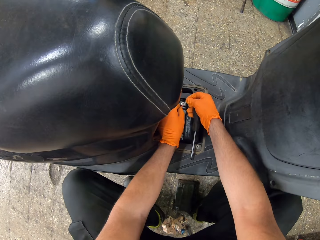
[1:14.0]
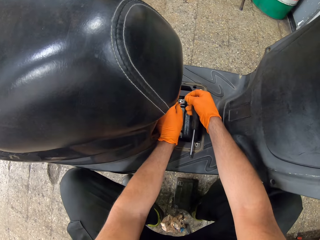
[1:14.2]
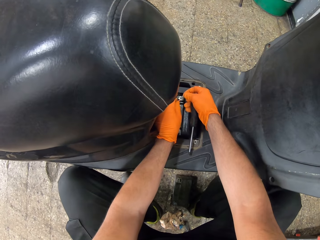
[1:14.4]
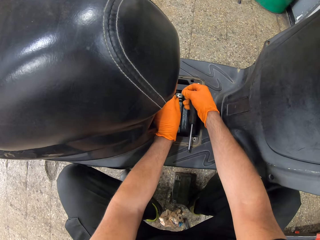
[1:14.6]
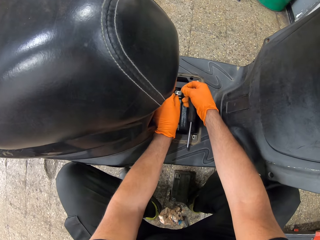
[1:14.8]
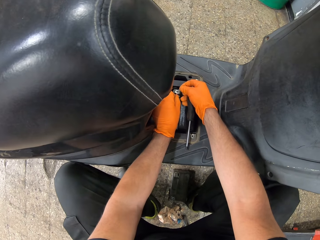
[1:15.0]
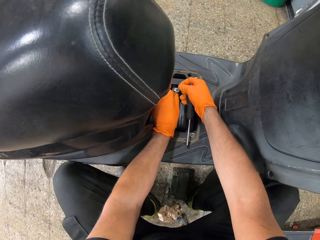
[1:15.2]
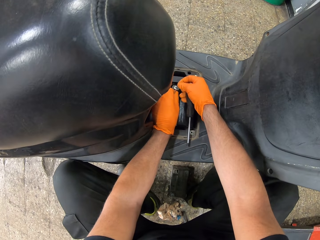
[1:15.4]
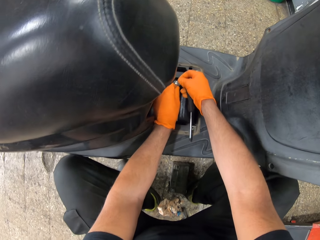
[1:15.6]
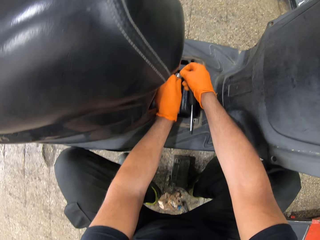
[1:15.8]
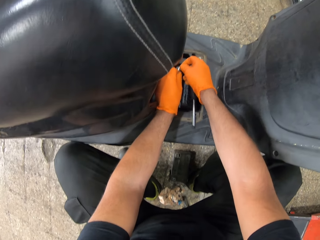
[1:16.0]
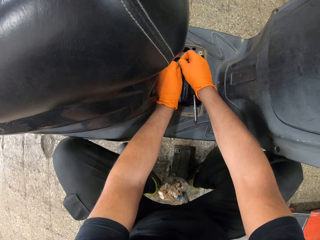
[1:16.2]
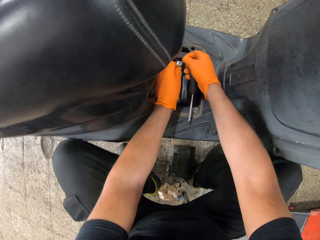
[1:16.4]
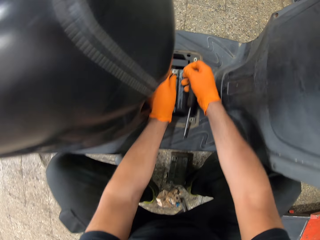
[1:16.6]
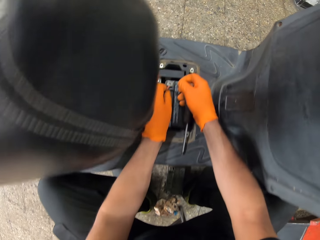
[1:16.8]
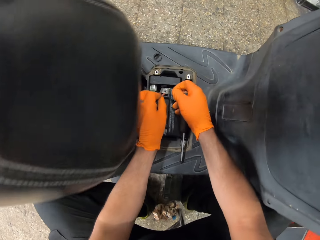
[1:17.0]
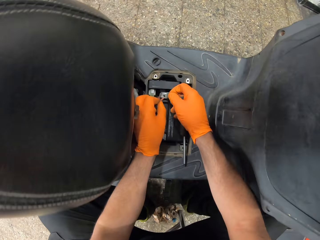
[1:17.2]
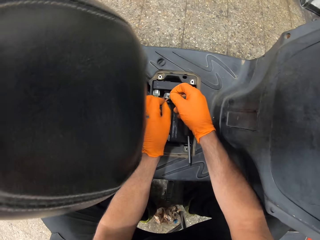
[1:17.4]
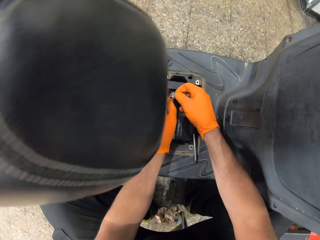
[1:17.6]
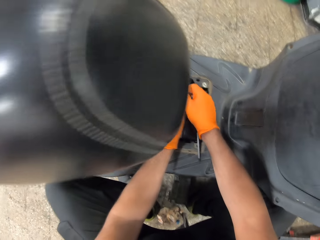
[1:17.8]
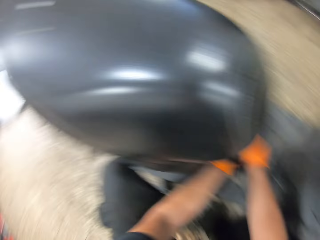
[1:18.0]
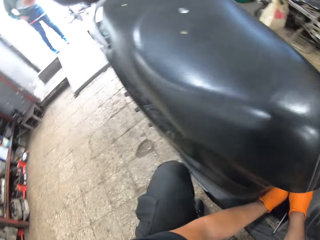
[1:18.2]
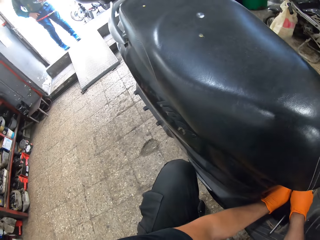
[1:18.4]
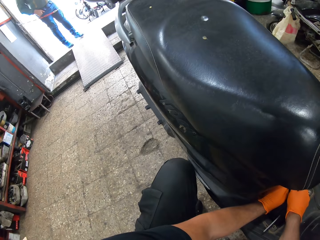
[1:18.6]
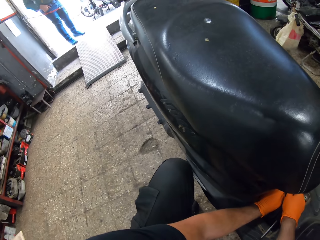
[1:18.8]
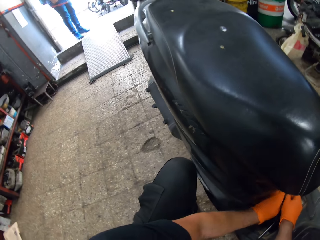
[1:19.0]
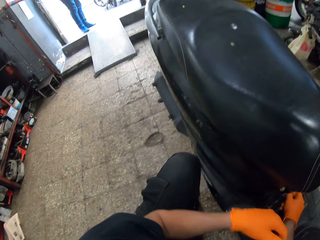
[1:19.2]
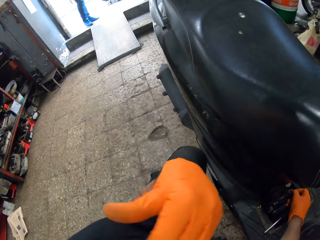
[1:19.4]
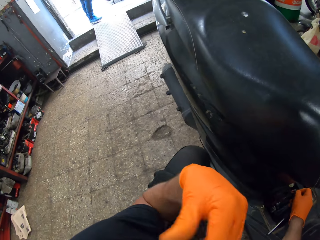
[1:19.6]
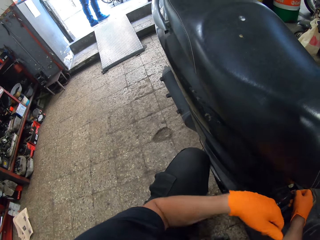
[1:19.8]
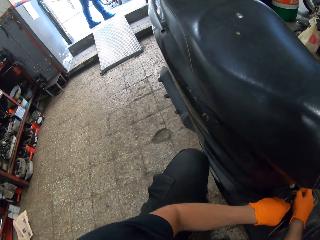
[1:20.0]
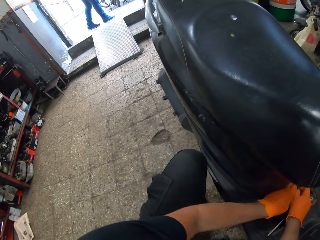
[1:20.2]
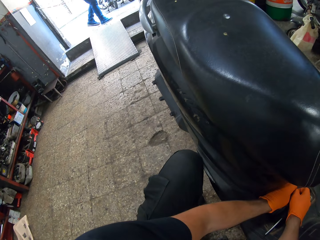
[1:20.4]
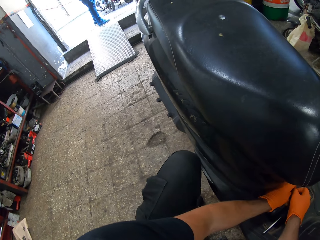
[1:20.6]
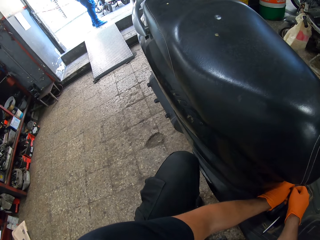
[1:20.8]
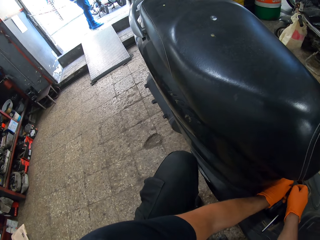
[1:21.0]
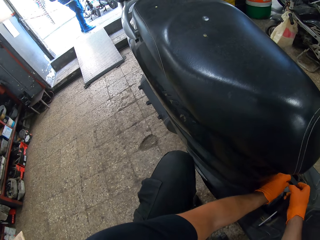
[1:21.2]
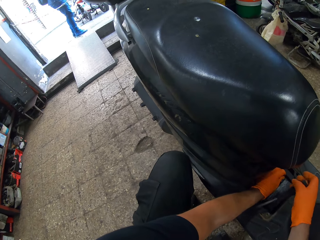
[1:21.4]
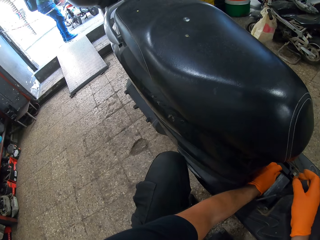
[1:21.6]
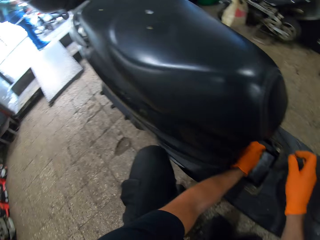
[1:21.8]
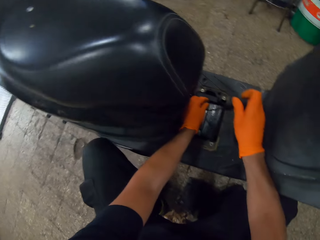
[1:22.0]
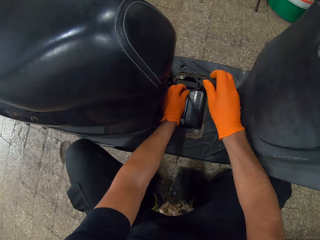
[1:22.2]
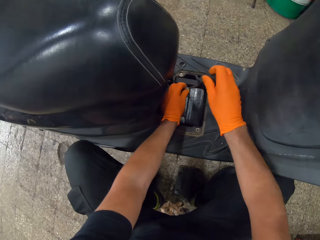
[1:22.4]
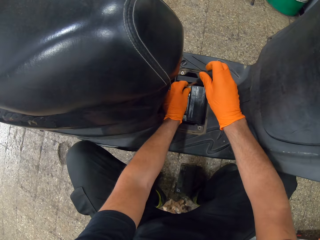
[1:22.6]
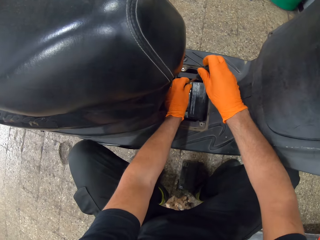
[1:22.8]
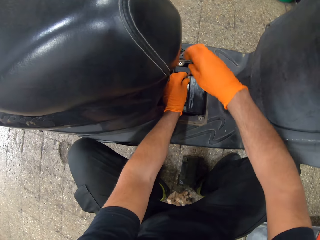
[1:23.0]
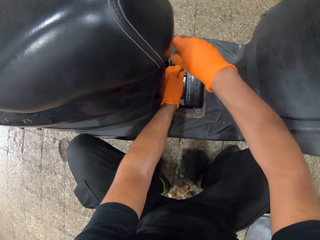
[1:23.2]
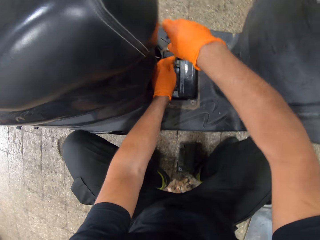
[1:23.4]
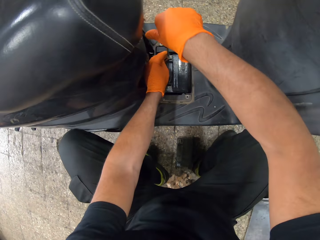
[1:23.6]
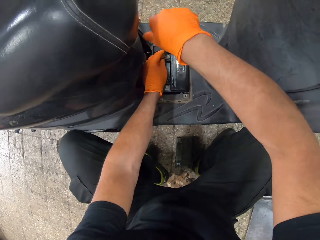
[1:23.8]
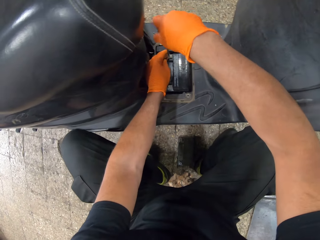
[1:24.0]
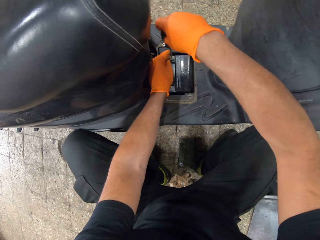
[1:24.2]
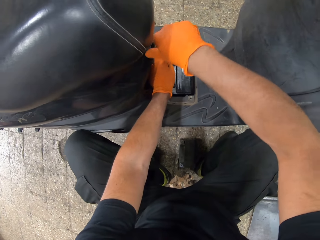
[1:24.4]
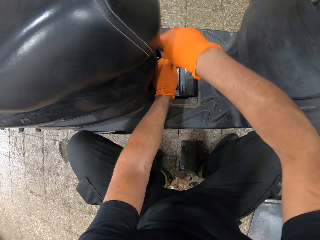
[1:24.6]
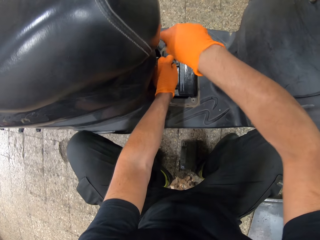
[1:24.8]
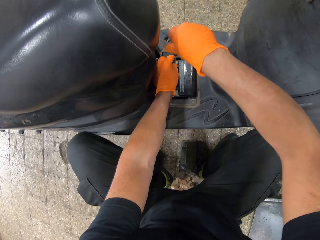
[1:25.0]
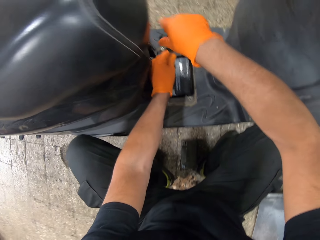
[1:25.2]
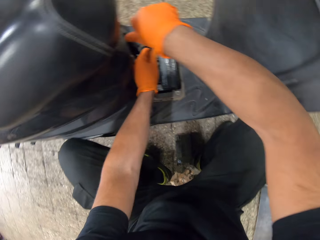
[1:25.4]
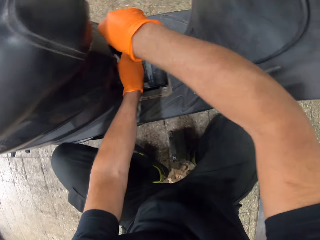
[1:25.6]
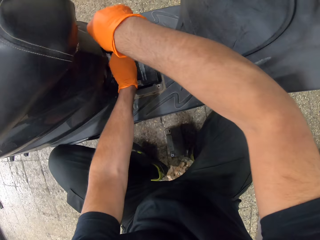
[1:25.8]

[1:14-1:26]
The camera wearer installs a screw with hands. A man stands outside a door. The camera wearer moves up a hand. He screws the cable on the battery with the screwdriver in his hands.

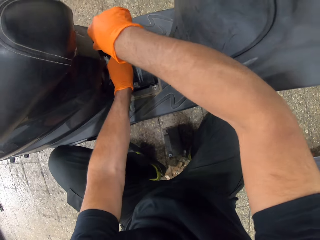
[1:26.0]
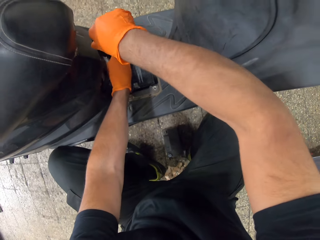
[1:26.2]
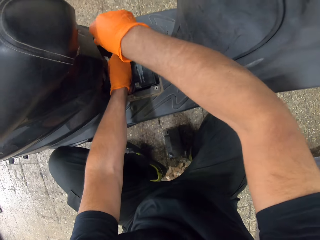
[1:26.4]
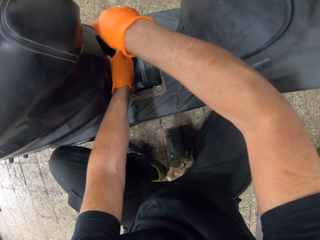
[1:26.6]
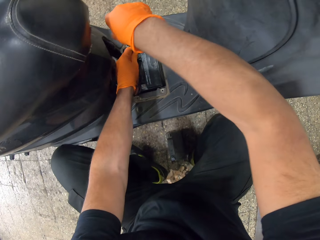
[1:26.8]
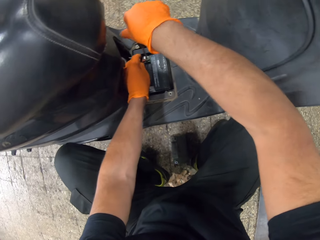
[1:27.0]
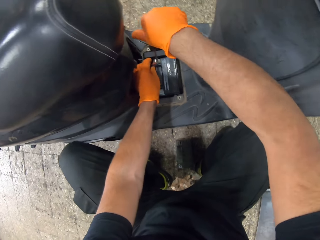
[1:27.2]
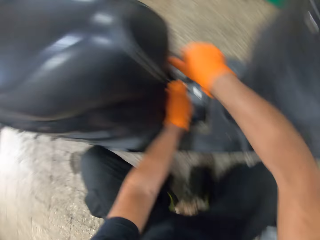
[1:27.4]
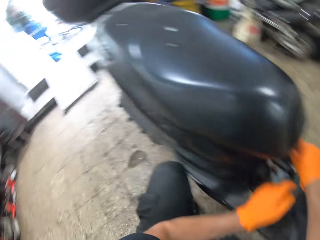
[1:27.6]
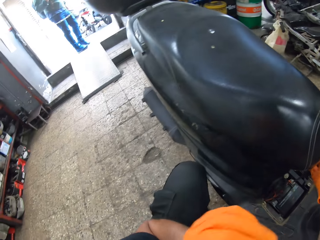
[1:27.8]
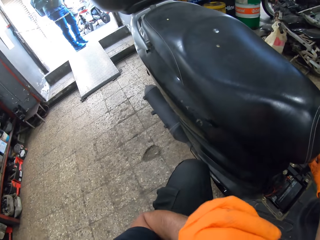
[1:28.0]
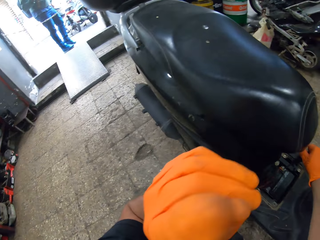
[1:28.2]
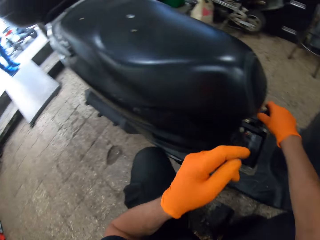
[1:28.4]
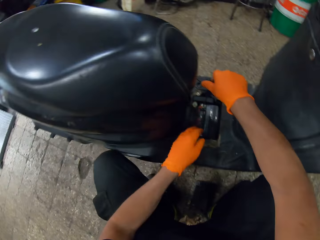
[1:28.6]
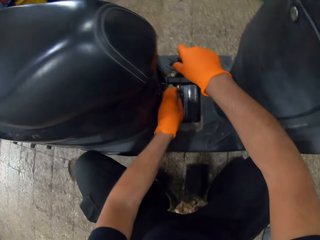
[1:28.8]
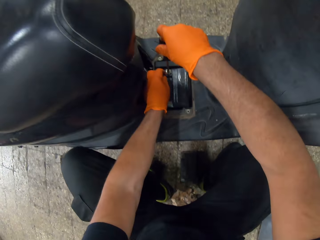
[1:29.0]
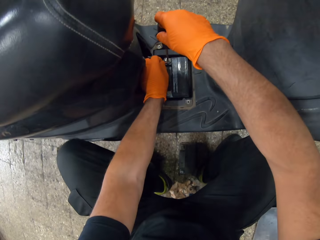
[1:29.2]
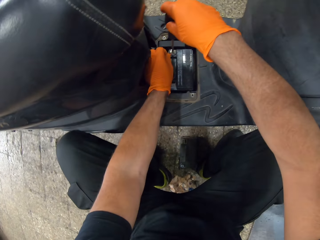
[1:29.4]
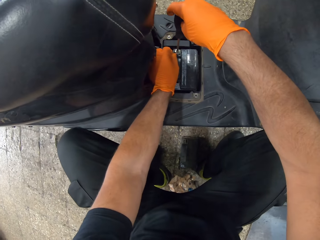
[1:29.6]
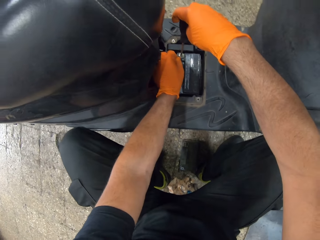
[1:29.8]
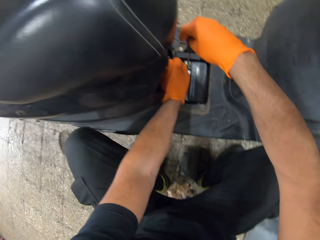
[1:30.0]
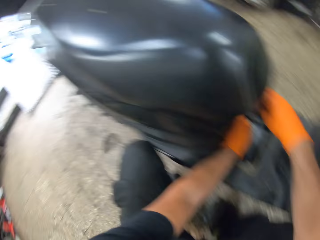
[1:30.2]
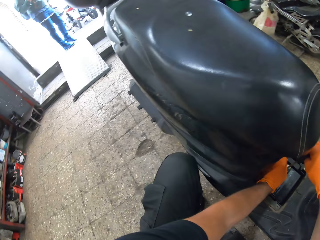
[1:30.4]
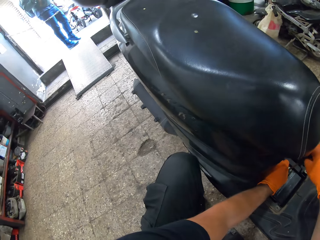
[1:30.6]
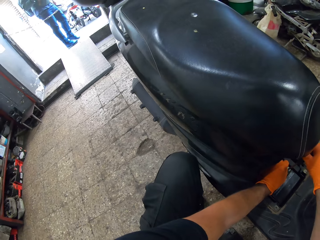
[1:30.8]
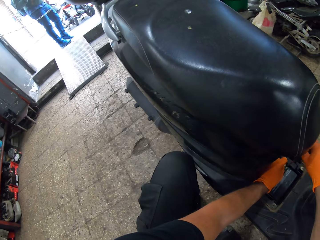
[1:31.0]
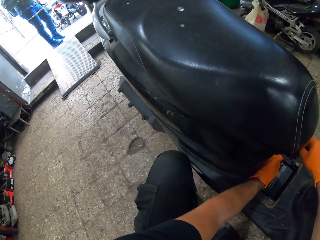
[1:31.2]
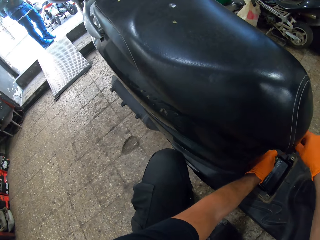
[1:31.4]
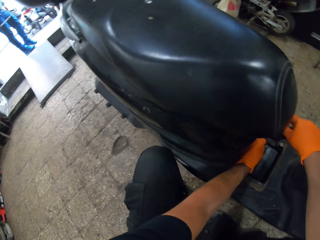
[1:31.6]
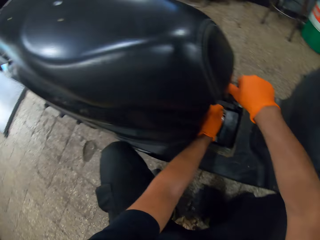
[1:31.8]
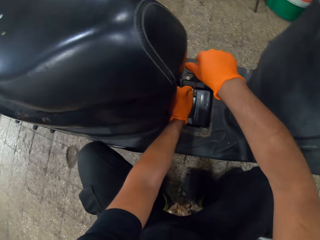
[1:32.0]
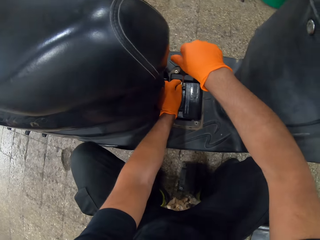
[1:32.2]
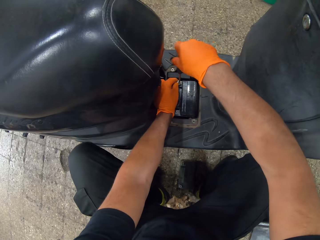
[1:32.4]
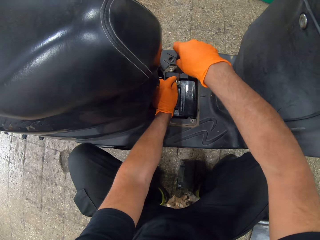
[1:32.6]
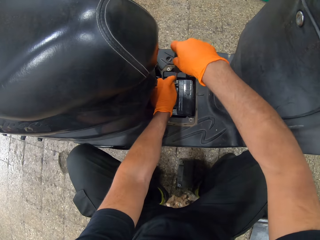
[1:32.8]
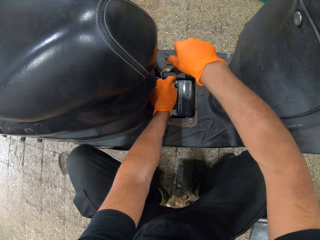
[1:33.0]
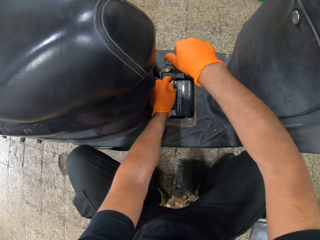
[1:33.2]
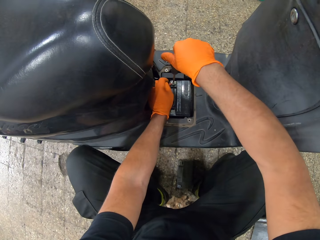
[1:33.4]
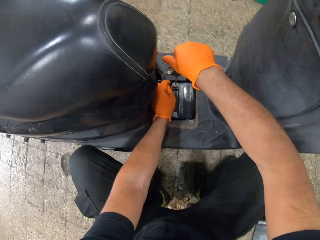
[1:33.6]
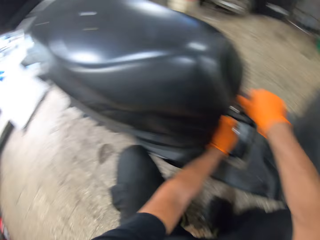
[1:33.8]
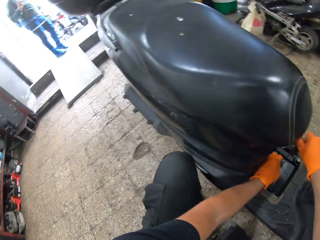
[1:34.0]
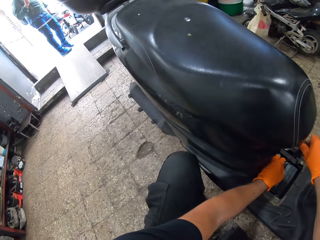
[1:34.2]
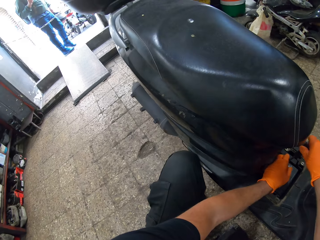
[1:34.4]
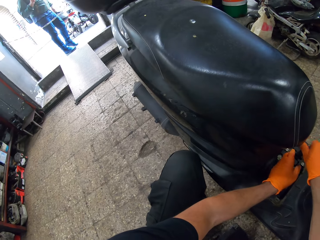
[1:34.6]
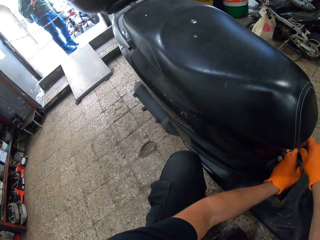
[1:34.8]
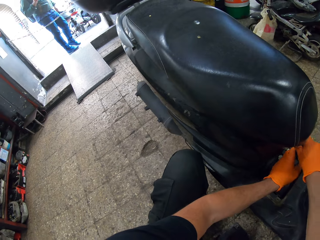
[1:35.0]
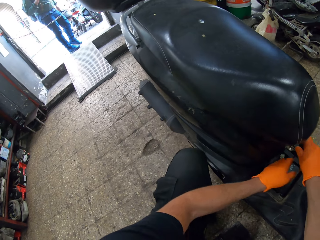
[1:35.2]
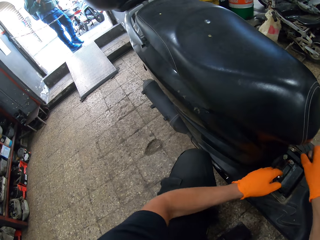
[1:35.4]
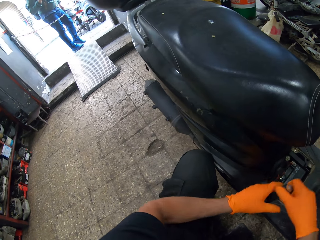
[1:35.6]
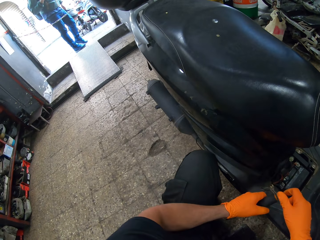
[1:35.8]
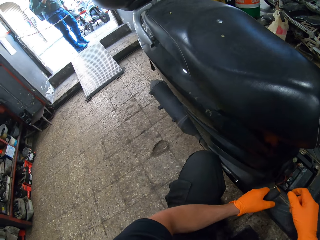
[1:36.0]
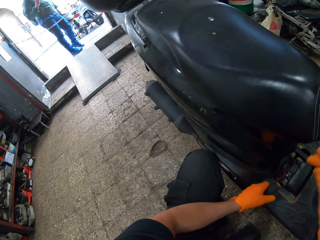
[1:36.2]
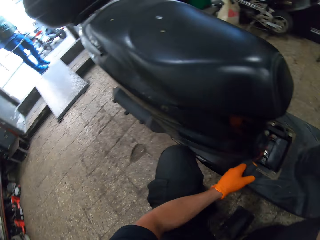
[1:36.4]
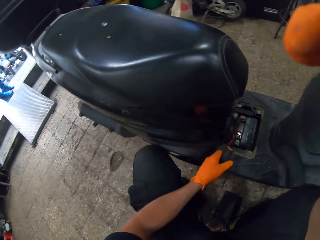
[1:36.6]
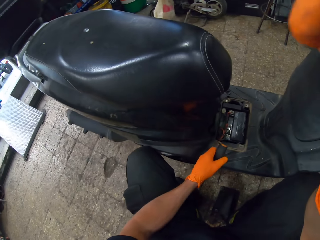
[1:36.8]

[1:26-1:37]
The camera wearer moves up a hand. They hold a terminal with a hand. They install a screw with a screwdriver. Another man stands outside a door. The camera wearer takes the screwdriver from the other hand and moves up a hand.
